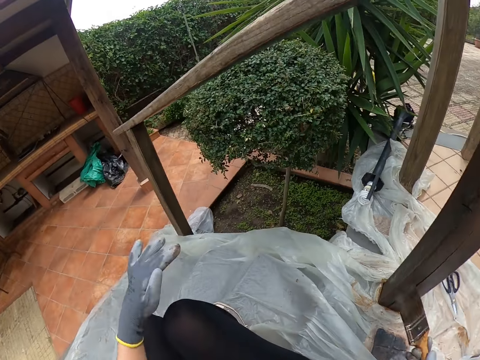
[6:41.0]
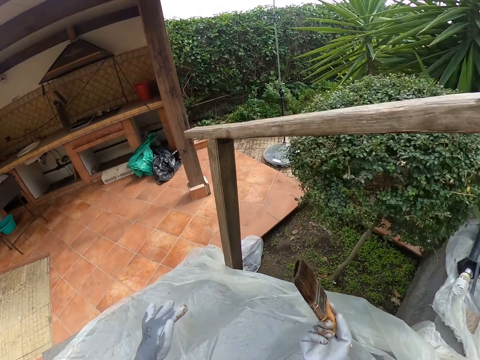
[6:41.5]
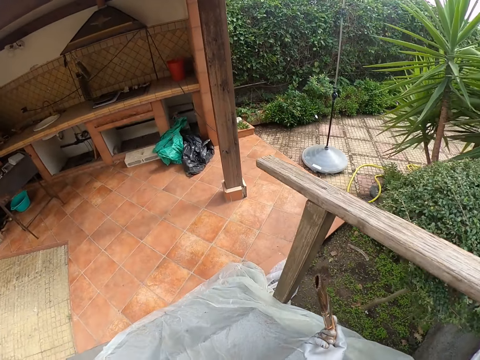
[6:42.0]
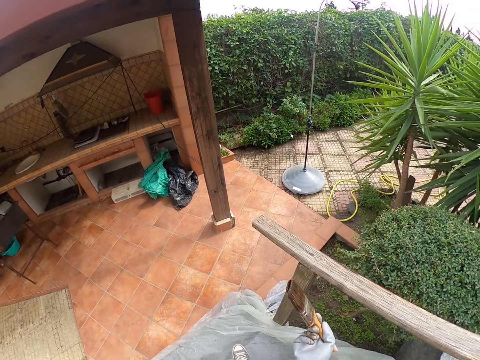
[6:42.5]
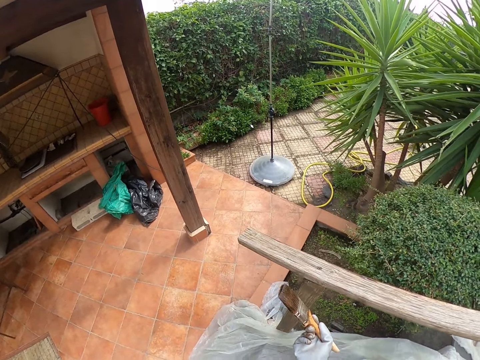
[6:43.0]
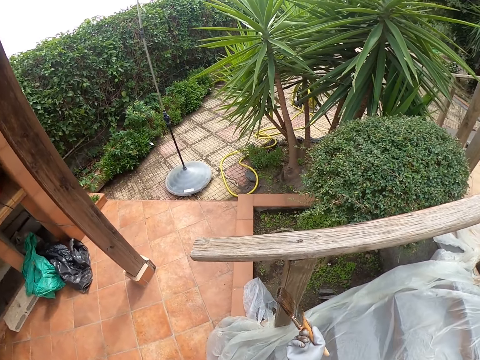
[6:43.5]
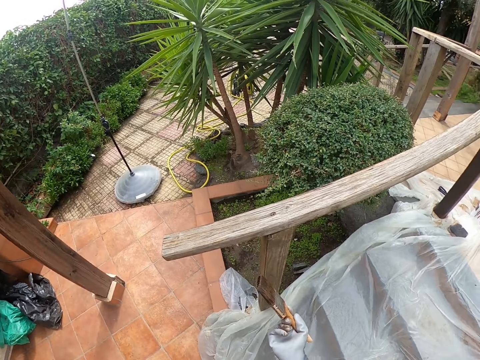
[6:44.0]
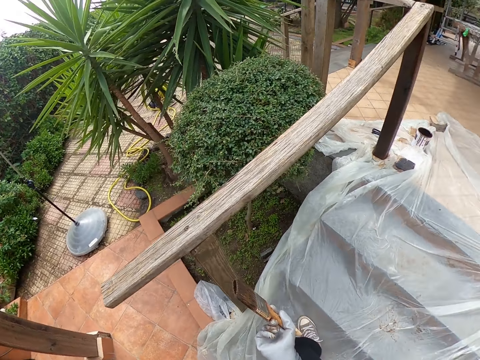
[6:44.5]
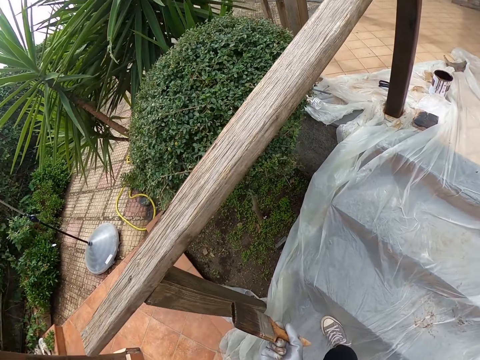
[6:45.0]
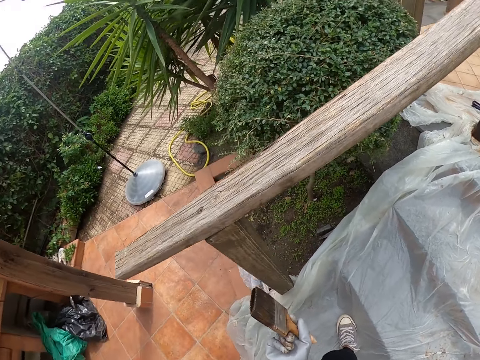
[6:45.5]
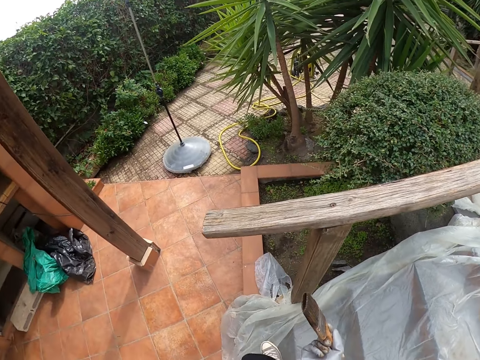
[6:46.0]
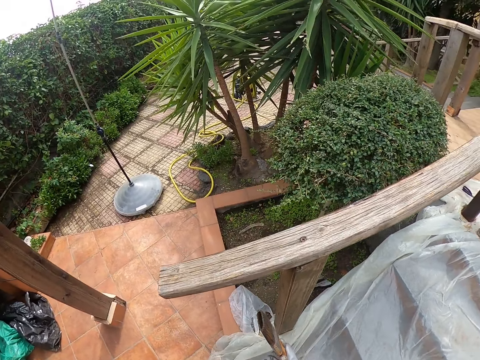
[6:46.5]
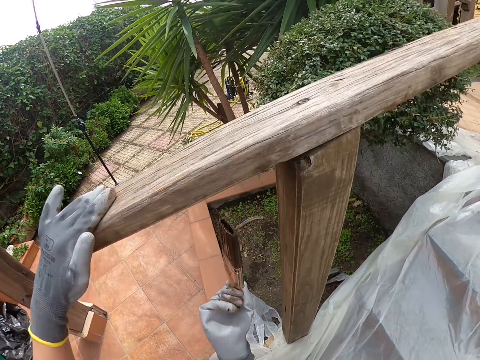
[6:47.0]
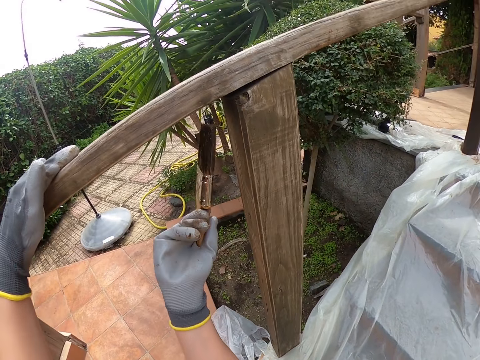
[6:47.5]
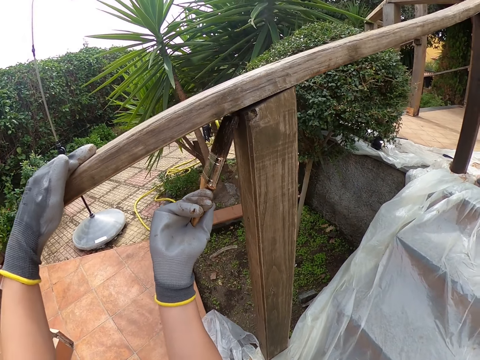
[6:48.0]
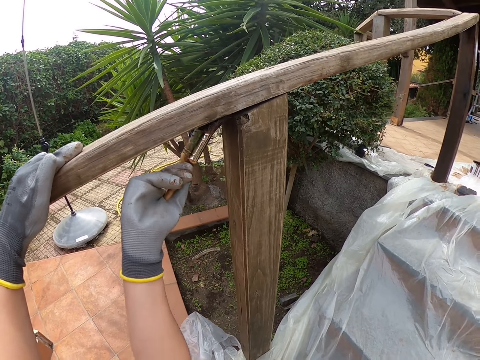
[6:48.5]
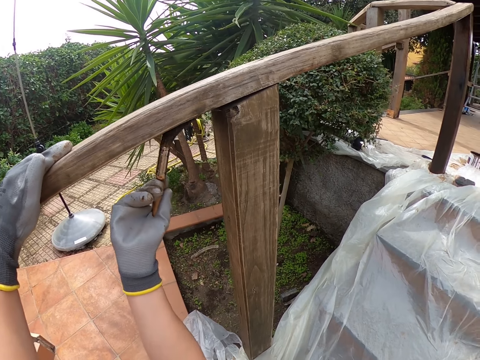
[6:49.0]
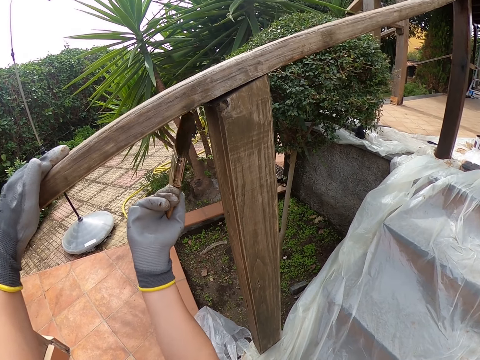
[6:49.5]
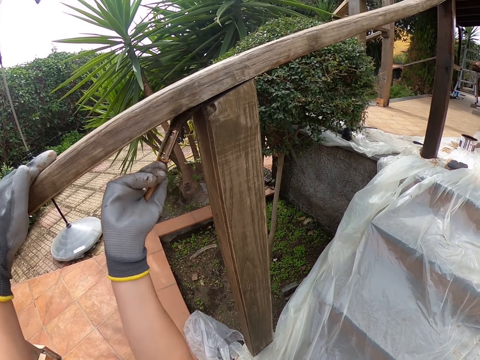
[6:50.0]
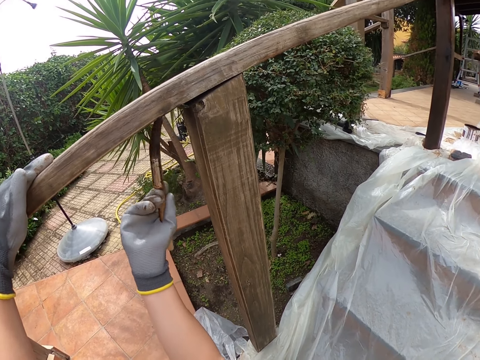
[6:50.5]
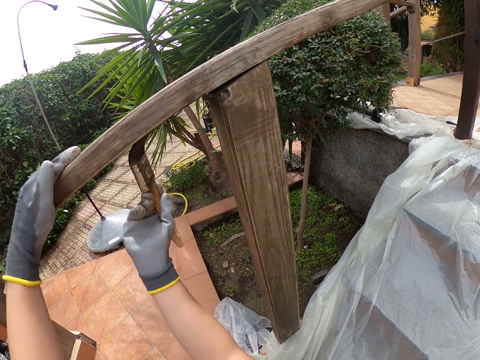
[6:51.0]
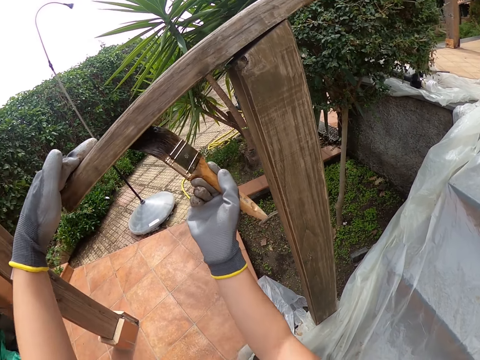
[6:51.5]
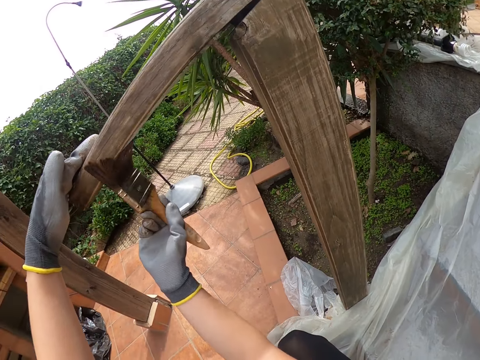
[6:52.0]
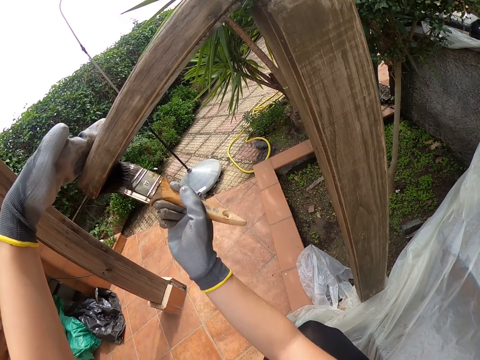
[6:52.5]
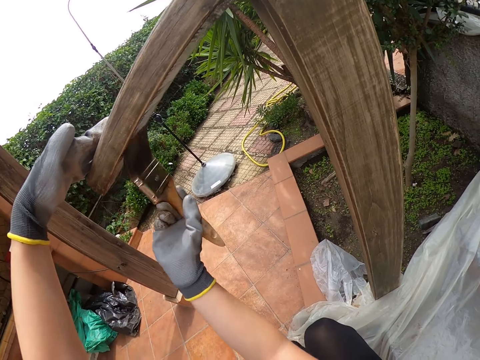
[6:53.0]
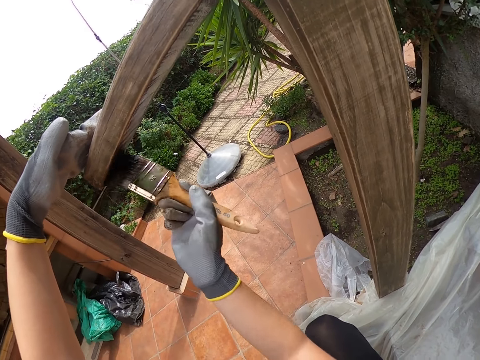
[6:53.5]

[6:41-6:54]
The camera wearer walks around. They paint the stair rail.

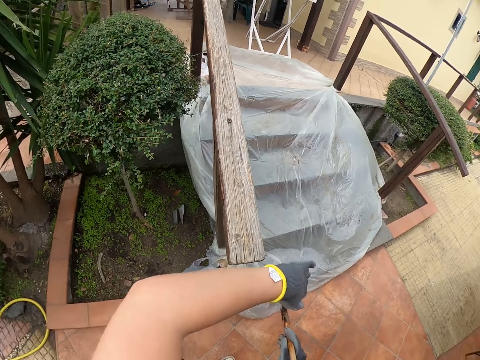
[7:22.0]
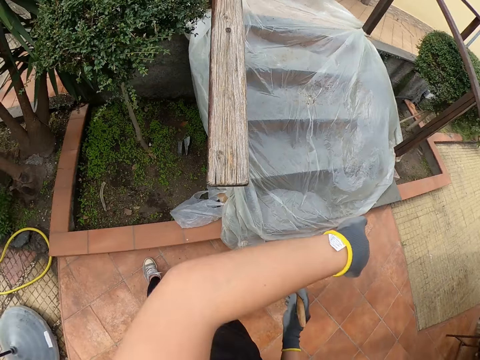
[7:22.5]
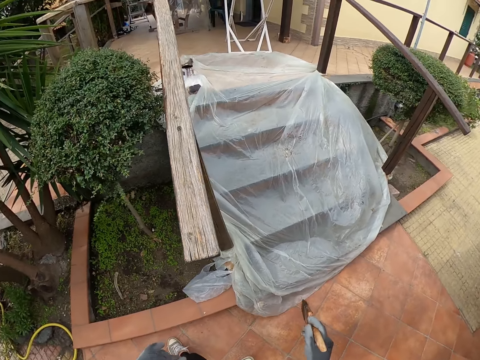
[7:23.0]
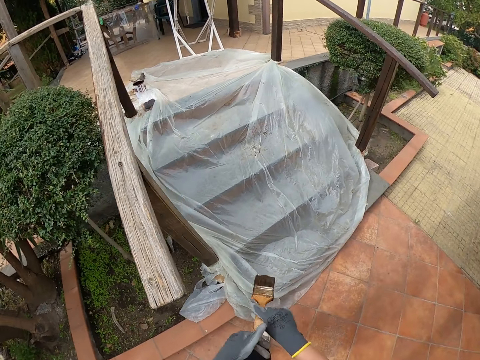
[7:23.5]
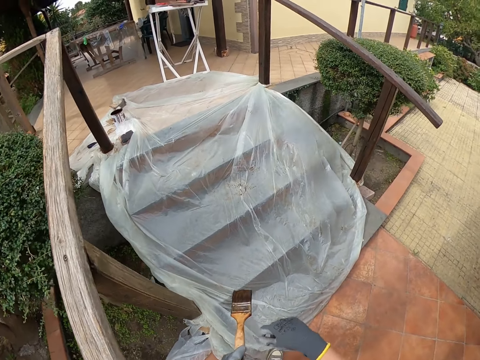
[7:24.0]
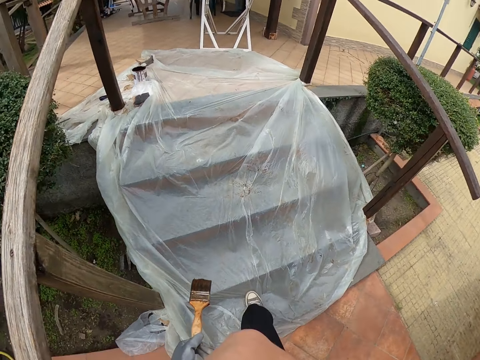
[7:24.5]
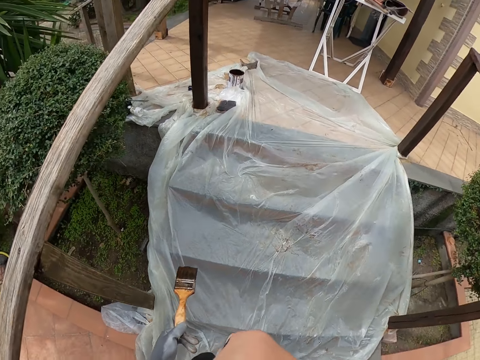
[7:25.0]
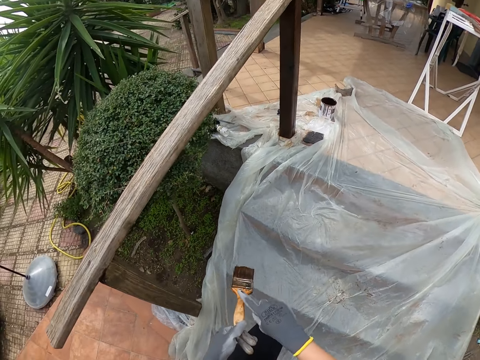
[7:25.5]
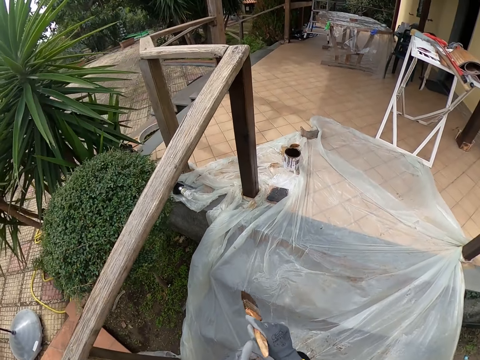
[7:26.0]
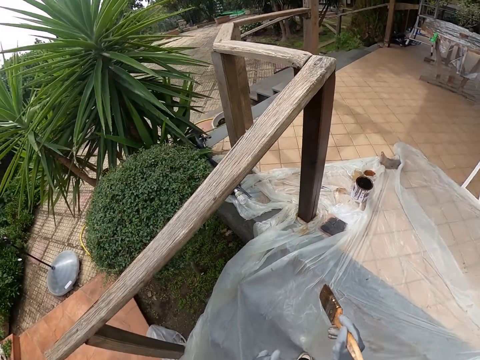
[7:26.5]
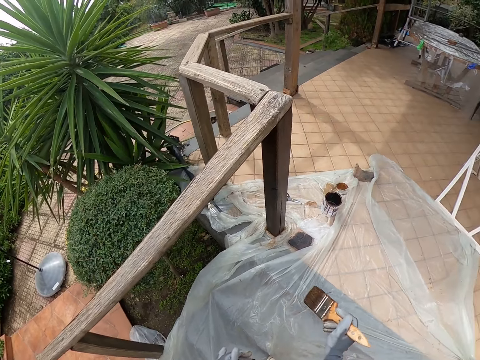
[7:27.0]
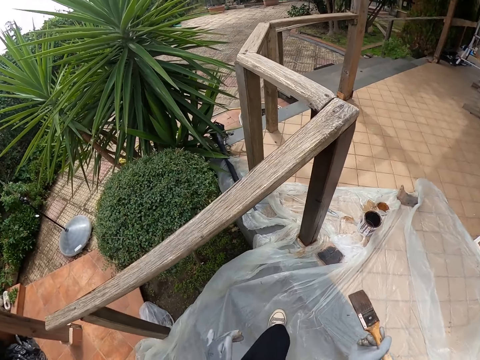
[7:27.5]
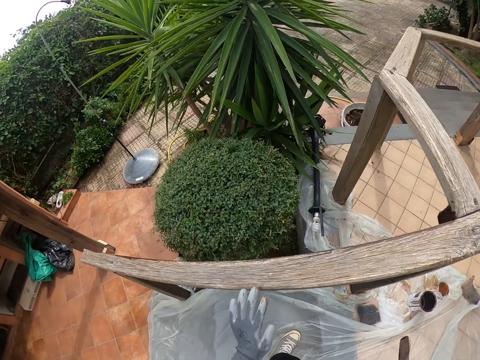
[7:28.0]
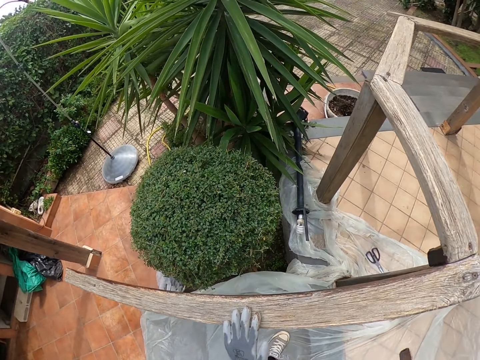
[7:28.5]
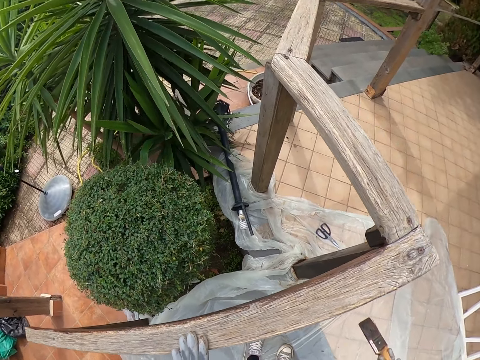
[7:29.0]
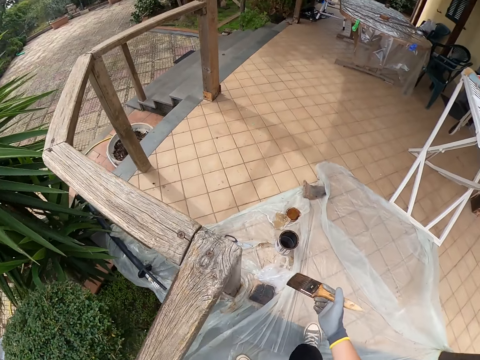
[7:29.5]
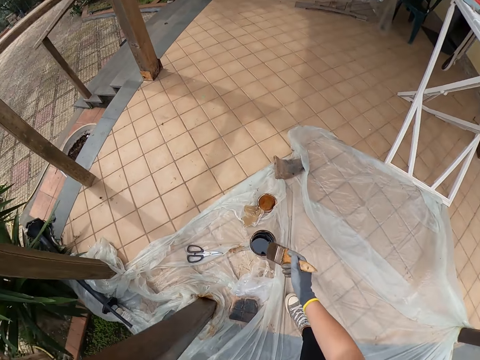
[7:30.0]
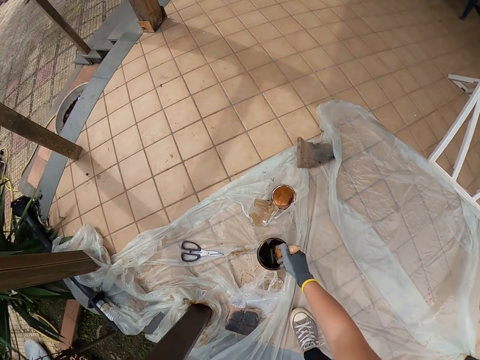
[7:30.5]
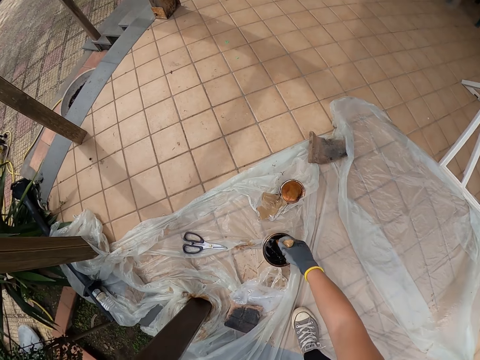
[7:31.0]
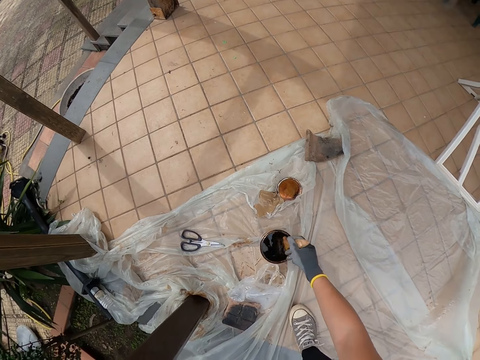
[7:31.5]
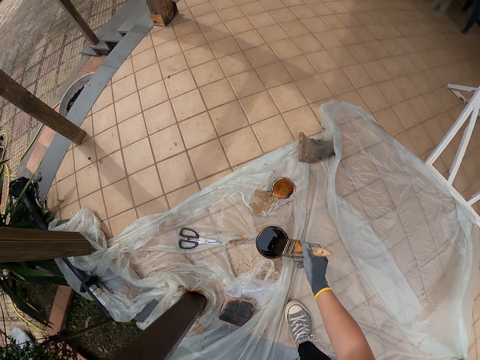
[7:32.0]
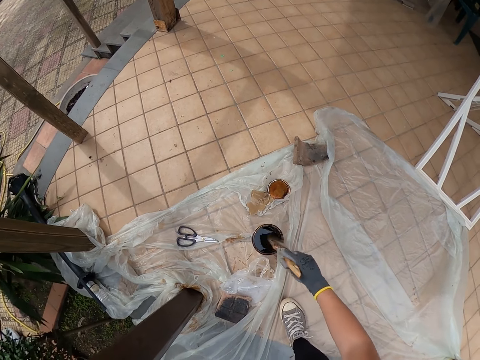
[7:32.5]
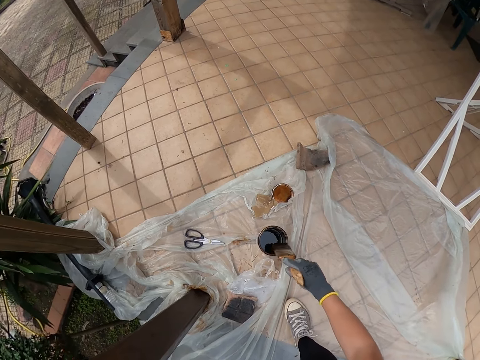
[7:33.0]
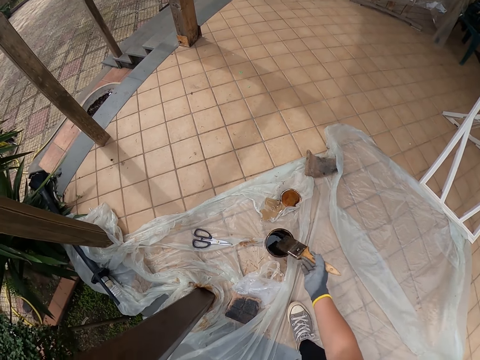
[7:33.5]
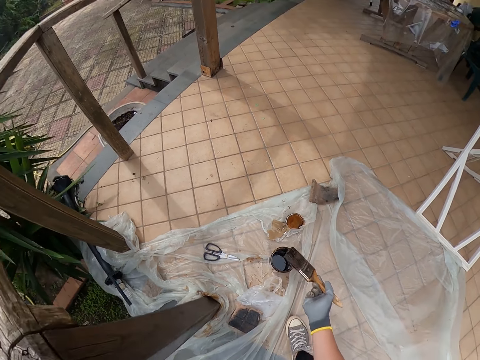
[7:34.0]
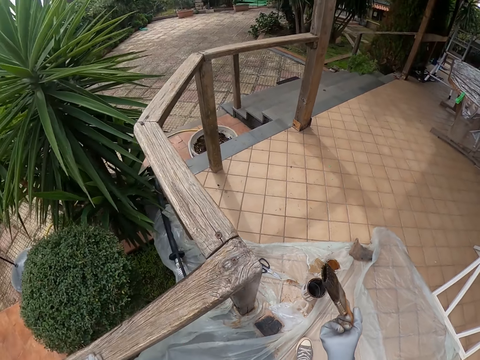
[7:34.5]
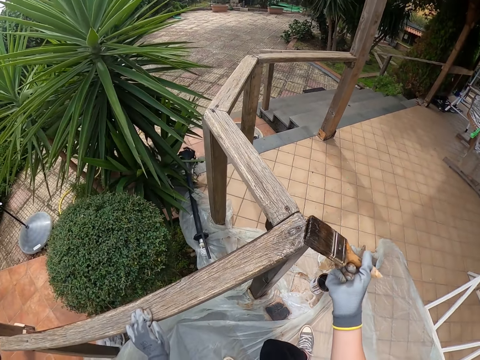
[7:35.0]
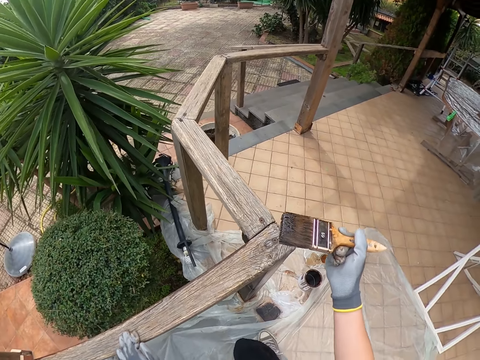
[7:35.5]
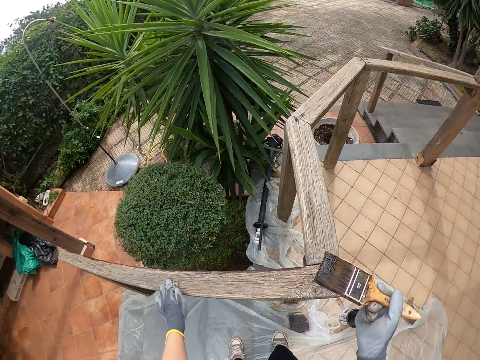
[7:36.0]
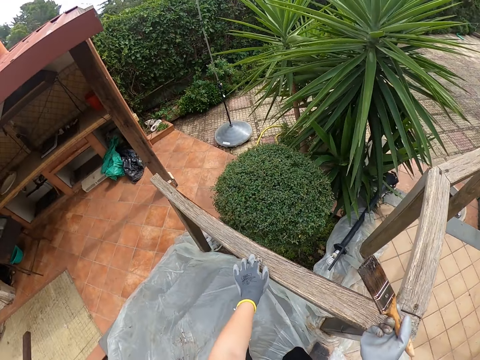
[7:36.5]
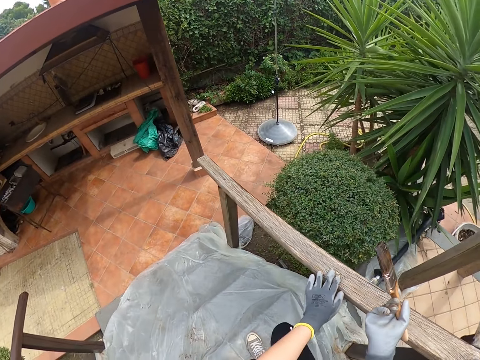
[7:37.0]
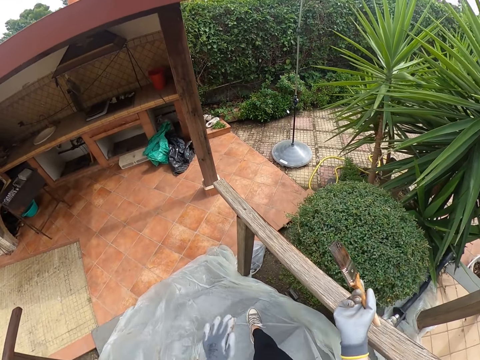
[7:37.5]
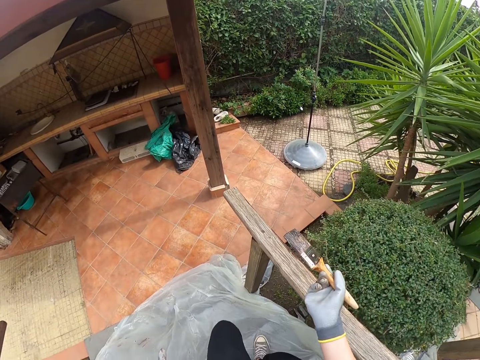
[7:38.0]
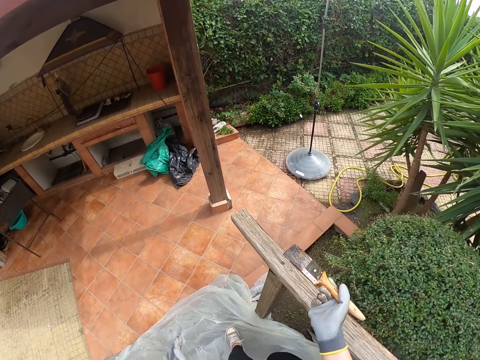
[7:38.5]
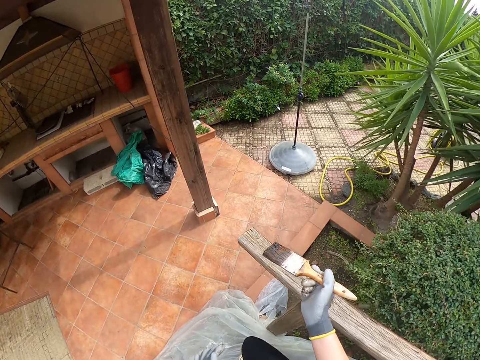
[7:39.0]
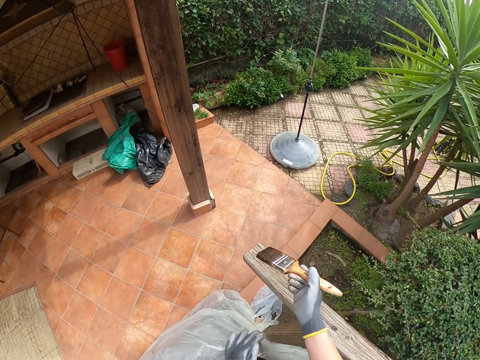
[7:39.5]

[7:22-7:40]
The camera wearer stares at the stair card. They walk around. They look around. They dip the paint brush in the paint can. They paint the stair rail. They walk around.
